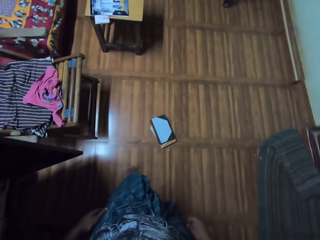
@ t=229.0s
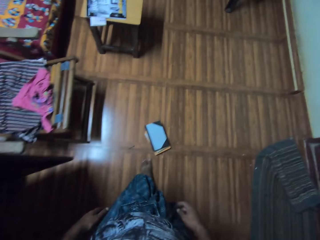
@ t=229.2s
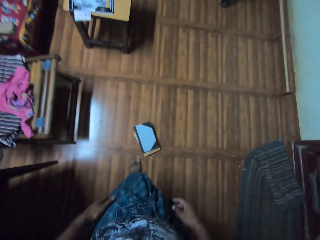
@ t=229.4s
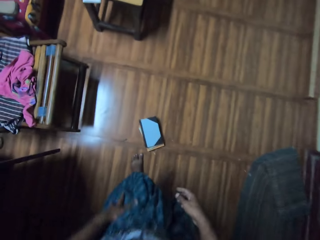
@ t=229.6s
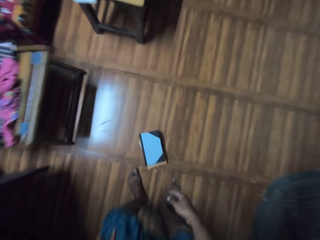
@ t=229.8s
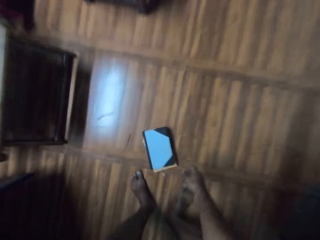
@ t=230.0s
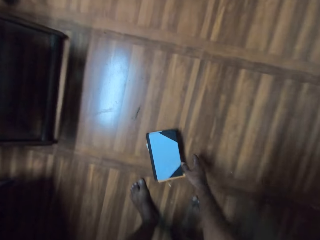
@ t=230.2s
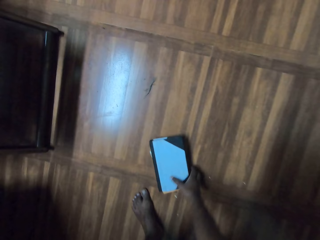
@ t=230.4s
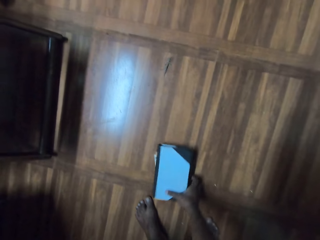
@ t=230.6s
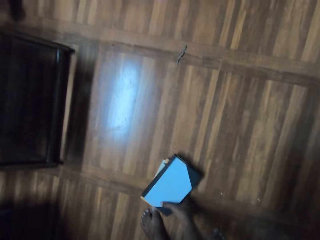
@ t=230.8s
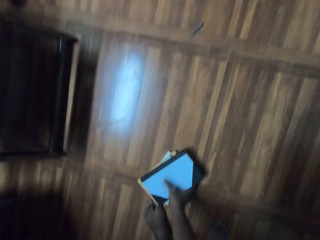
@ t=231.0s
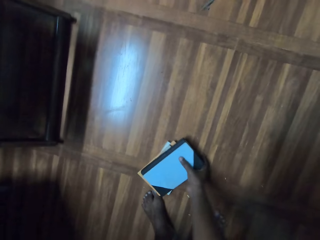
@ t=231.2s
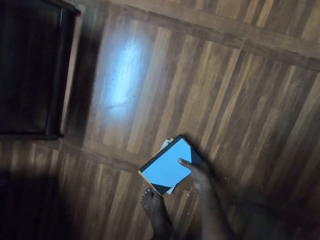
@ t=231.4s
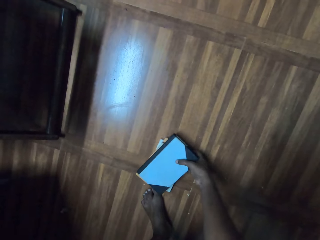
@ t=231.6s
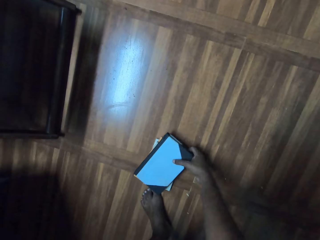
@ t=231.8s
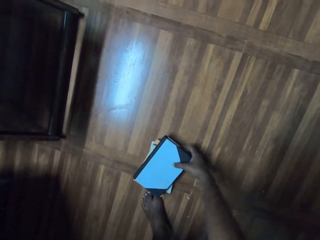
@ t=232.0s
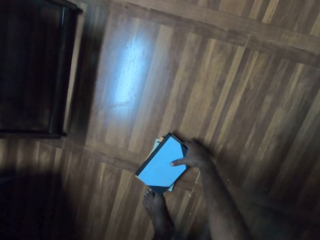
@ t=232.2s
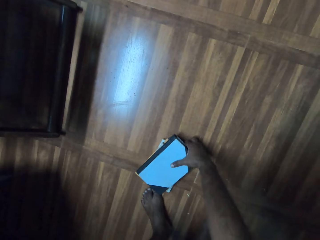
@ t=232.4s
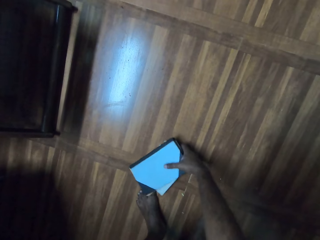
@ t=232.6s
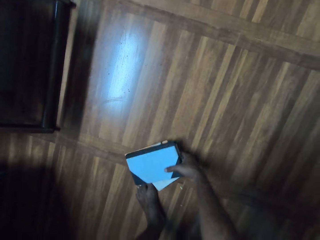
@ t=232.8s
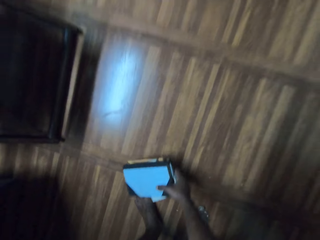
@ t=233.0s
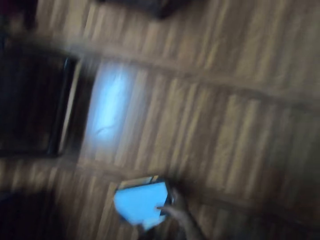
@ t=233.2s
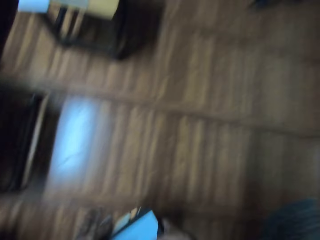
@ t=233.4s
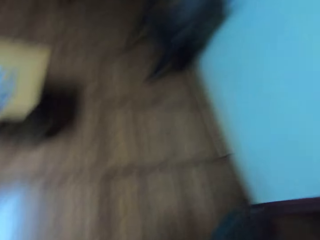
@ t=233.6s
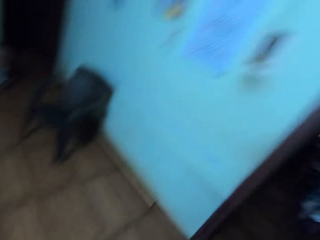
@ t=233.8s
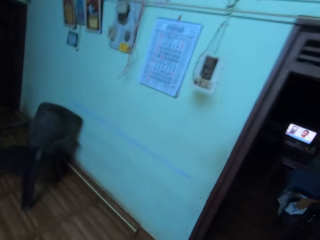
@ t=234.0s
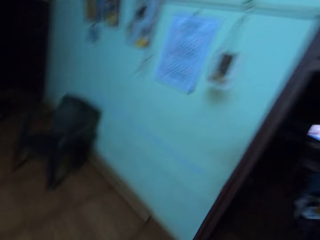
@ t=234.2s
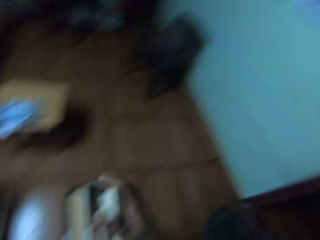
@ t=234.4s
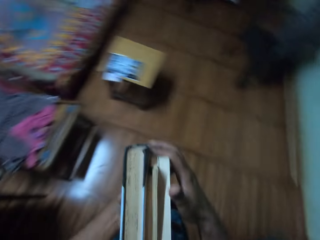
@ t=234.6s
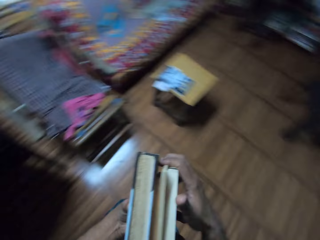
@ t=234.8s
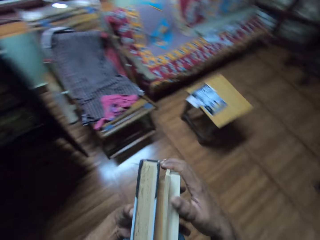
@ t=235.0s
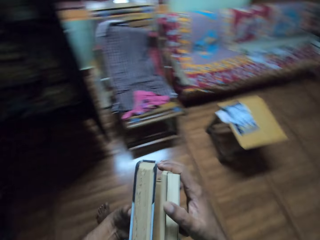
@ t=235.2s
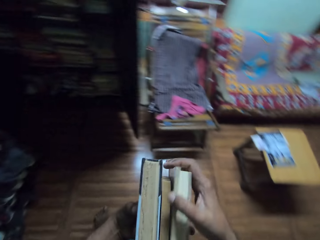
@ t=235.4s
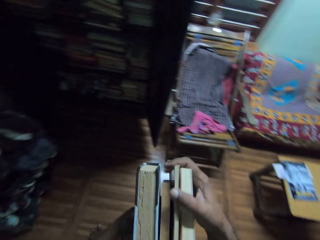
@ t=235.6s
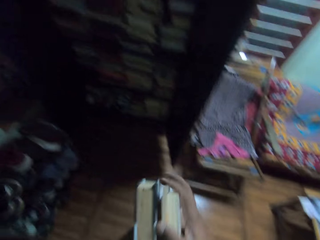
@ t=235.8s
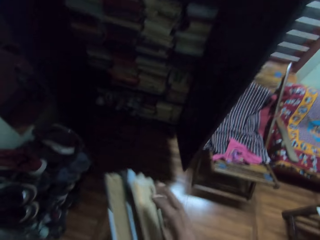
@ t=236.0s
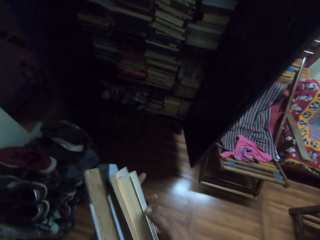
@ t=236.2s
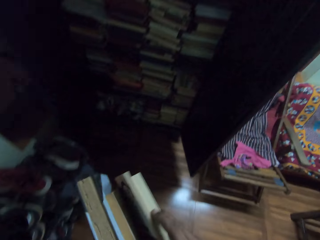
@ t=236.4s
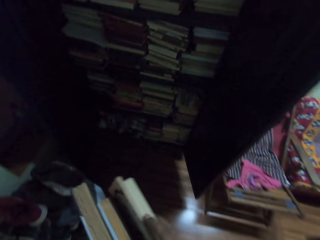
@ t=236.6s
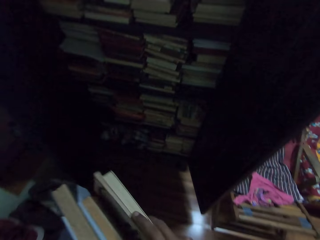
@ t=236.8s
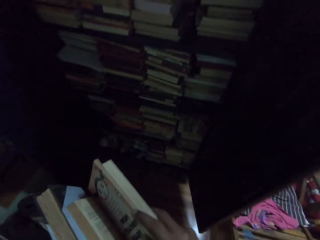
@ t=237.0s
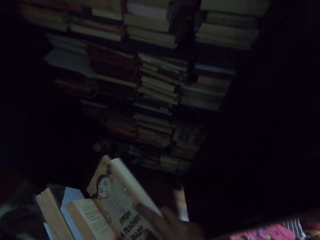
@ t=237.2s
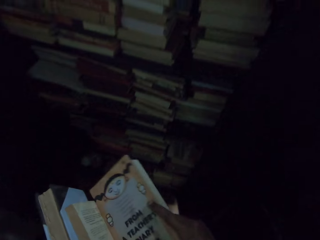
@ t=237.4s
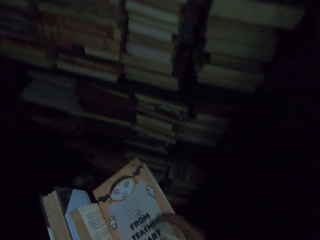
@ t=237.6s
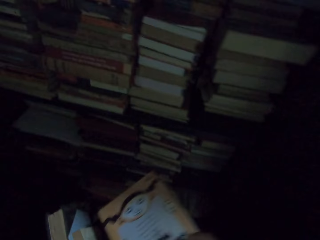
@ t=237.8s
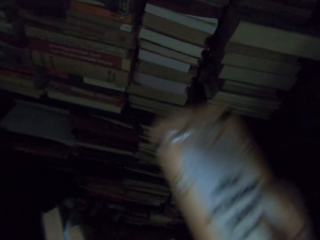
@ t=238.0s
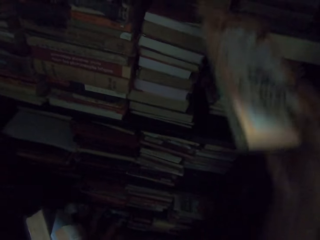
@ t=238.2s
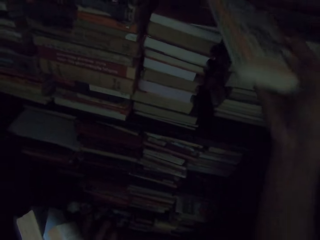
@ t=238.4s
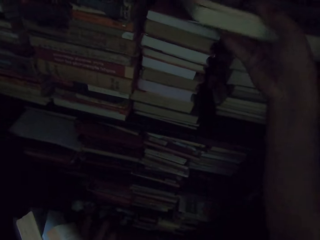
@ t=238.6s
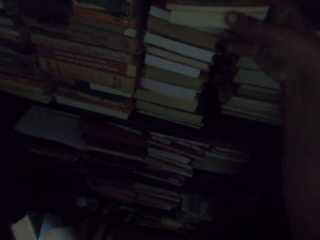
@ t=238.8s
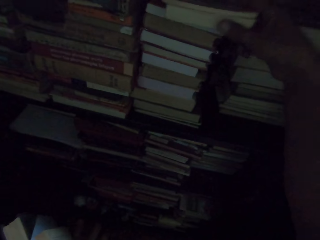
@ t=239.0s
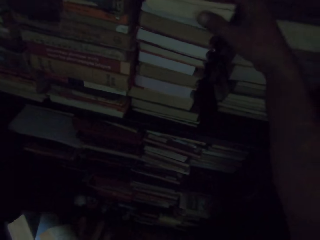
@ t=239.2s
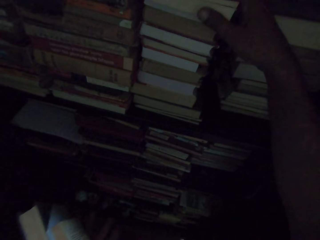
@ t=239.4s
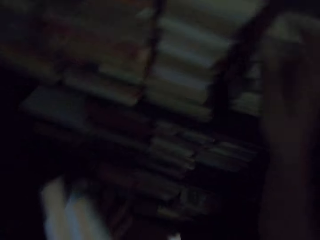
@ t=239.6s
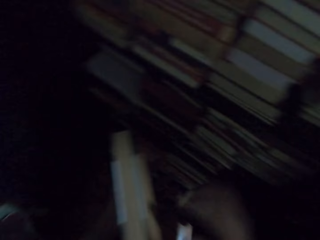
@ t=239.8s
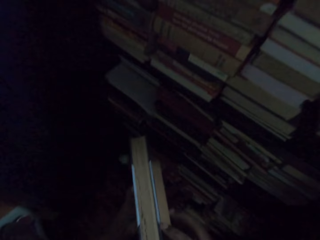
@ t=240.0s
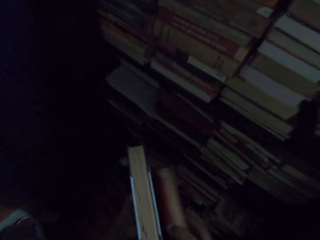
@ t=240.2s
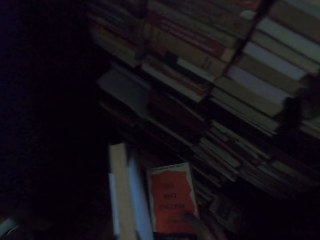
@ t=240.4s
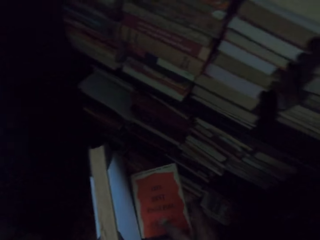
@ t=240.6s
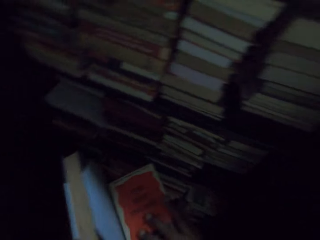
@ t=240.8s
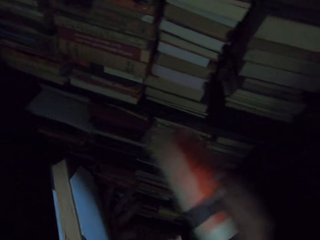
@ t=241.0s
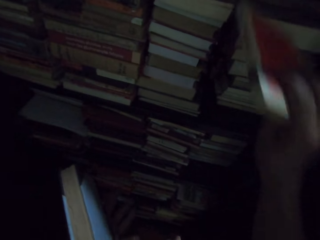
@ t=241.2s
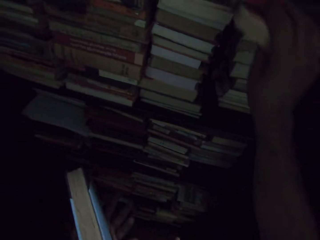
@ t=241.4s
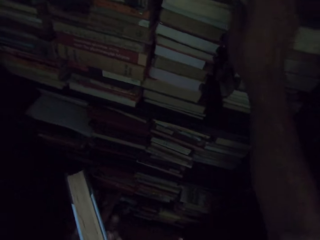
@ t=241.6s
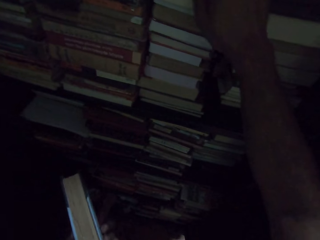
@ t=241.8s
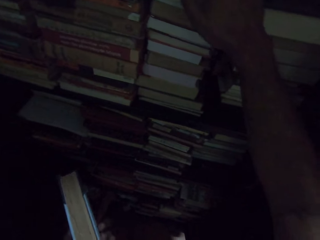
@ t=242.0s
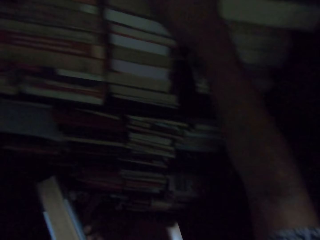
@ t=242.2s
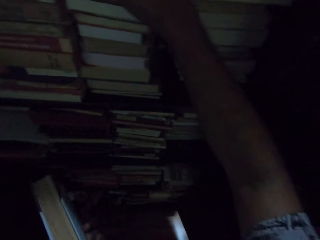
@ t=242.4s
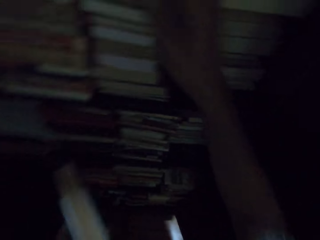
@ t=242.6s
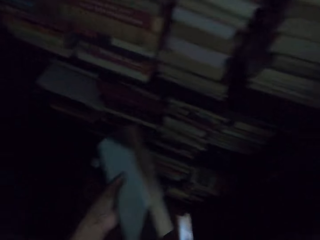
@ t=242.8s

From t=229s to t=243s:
The camera wearer collects books on the floor. They look around the room. They stare at the books in hand. They organize the books in the shelf.

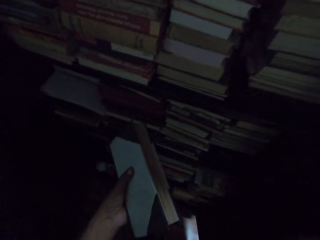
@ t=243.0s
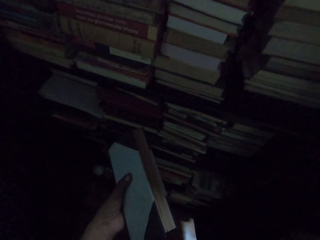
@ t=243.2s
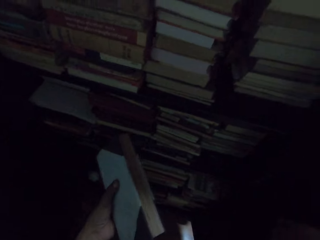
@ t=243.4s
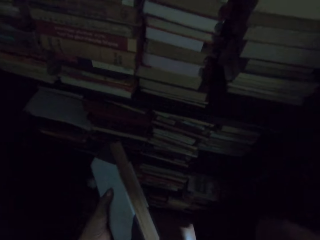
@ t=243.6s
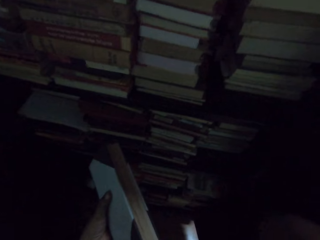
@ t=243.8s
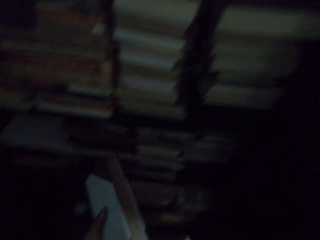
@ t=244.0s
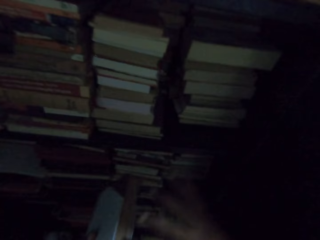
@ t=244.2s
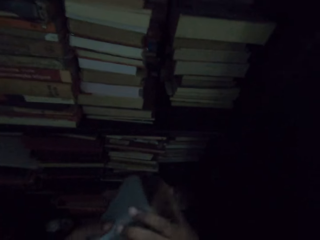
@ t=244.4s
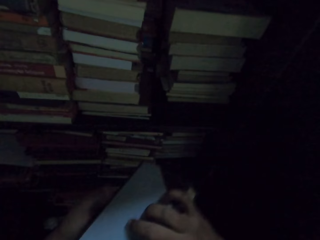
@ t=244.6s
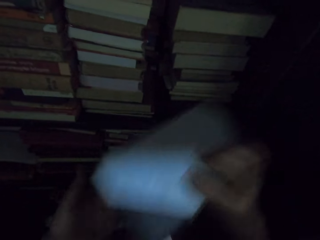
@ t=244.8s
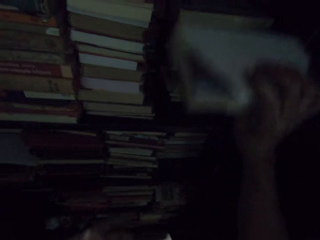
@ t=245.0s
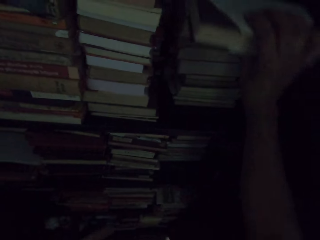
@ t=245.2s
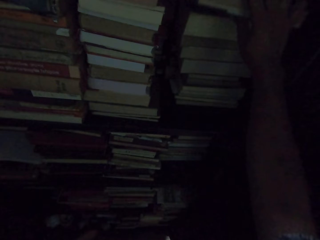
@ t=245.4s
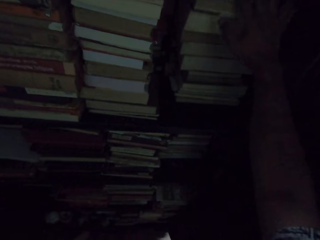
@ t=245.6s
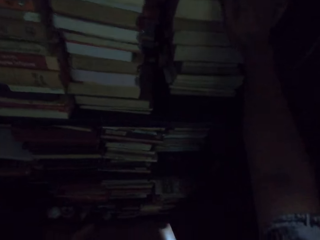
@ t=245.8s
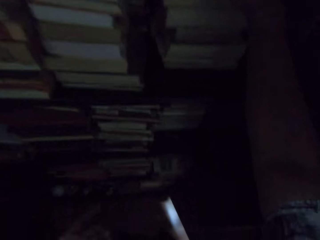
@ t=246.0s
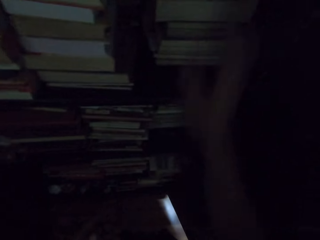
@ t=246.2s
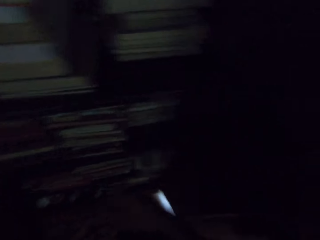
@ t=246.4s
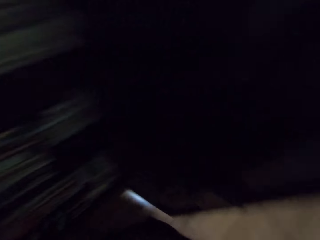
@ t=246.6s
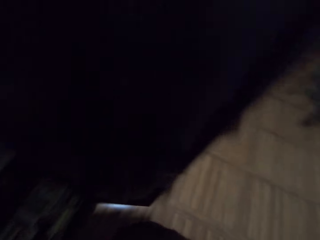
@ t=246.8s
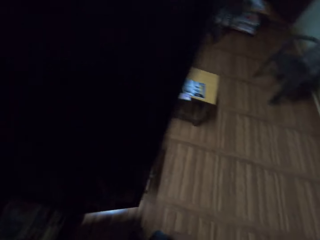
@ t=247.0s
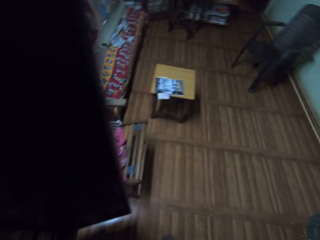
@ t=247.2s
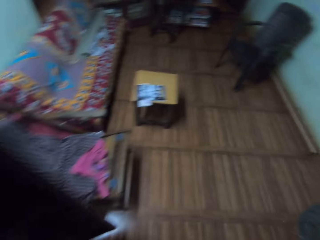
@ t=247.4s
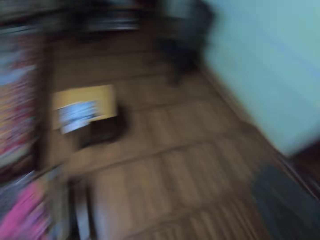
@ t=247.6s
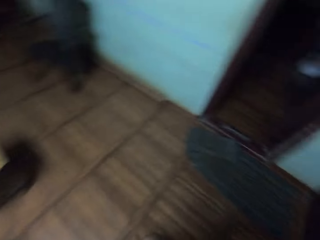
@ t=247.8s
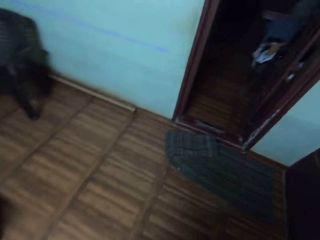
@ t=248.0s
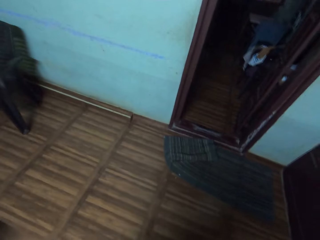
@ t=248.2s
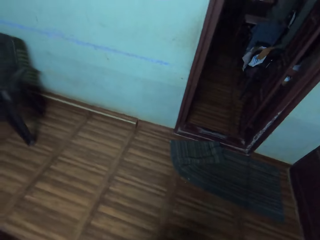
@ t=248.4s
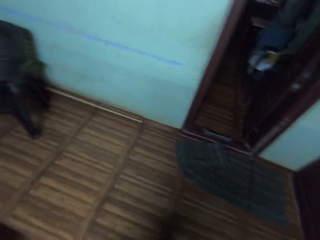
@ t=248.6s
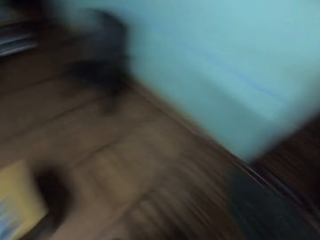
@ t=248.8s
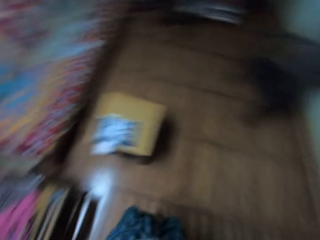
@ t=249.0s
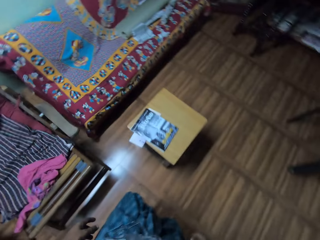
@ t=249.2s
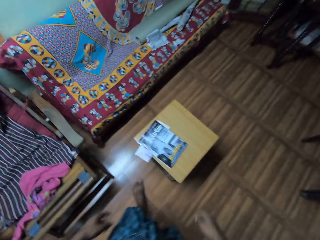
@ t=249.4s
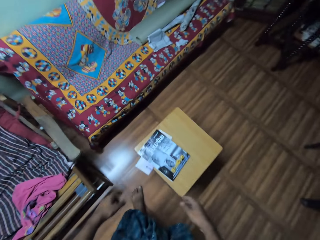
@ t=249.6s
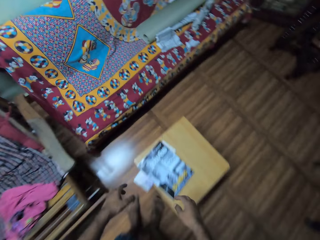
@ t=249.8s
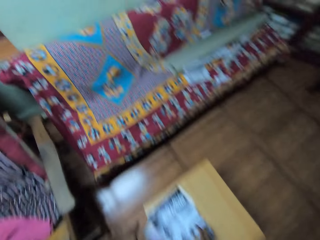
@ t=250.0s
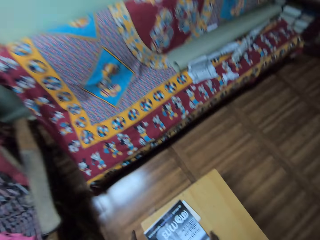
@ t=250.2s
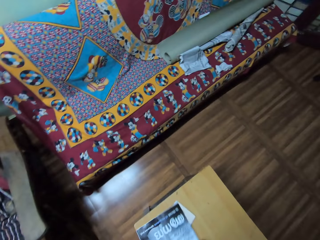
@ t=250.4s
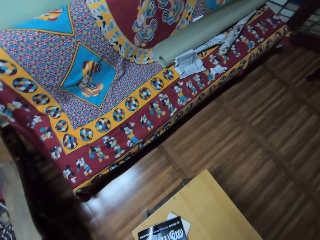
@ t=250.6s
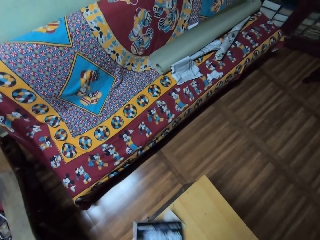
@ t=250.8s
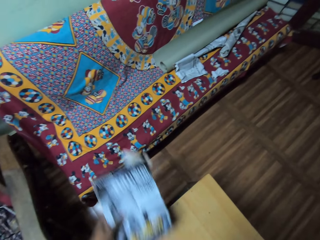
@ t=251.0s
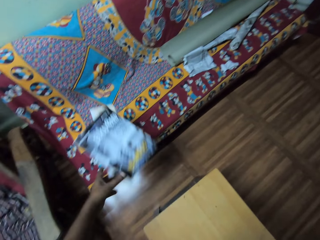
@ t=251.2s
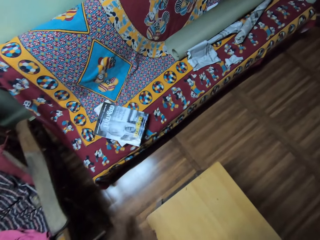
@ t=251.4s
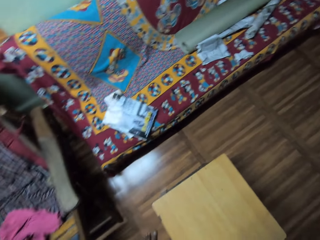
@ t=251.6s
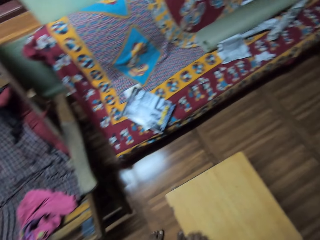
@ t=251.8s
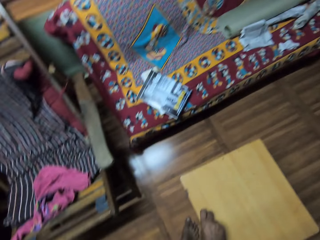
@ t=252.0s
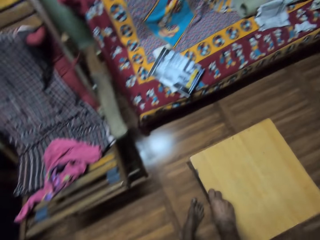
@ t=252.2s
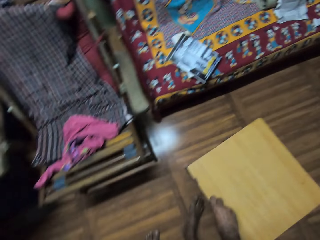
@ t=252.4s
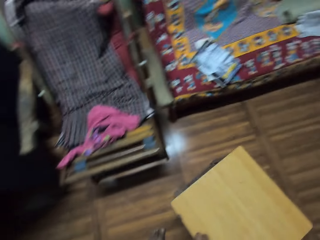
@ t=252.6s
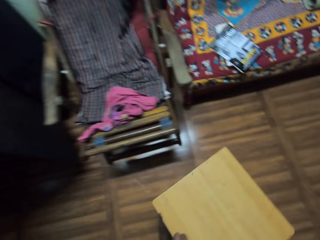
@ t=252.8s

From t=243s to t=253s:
The camera wearer walks in the house. They pick magazines on the stool and throw the magazines on the couch.
